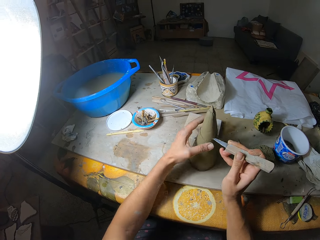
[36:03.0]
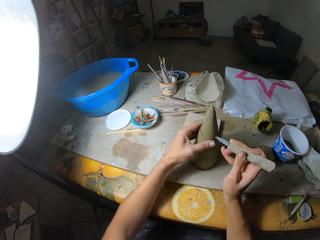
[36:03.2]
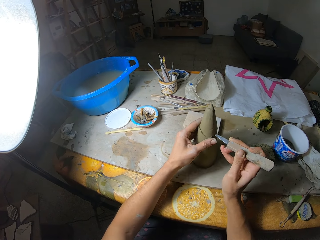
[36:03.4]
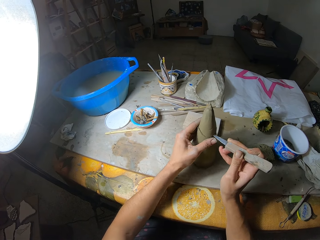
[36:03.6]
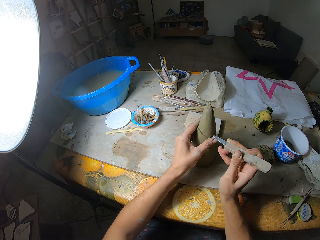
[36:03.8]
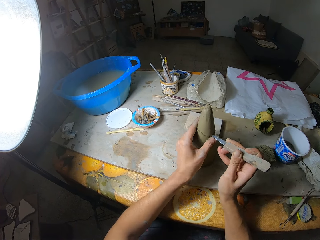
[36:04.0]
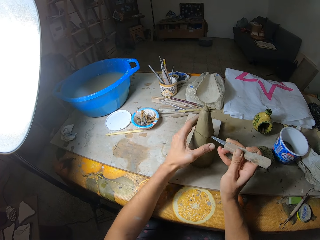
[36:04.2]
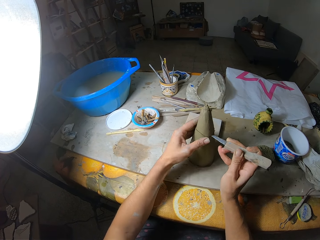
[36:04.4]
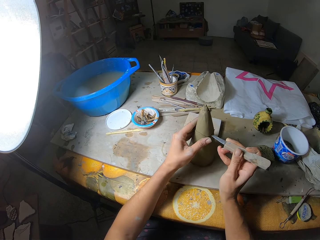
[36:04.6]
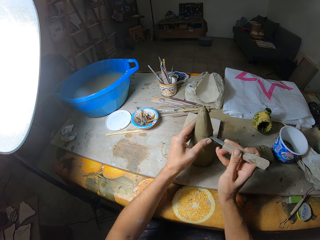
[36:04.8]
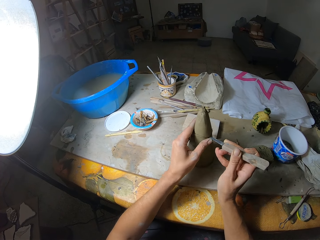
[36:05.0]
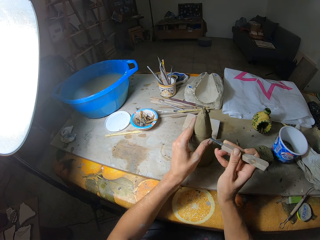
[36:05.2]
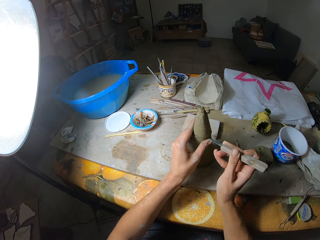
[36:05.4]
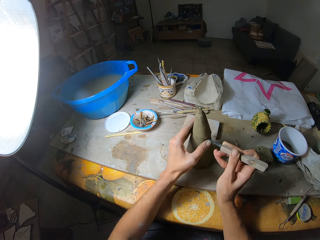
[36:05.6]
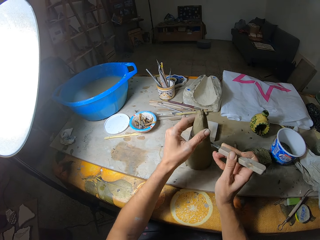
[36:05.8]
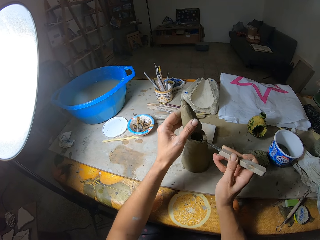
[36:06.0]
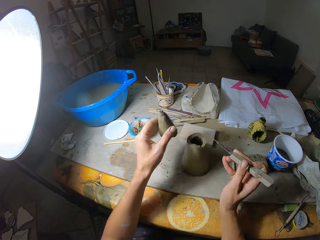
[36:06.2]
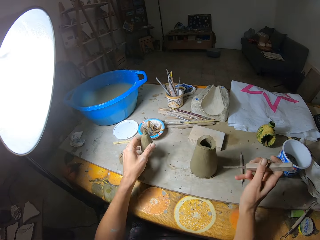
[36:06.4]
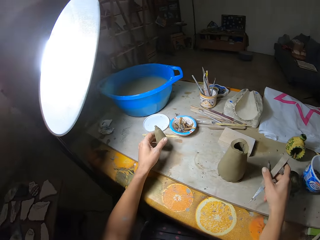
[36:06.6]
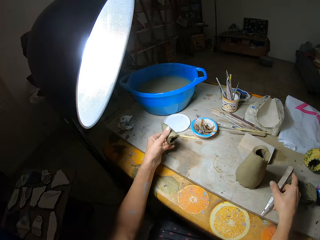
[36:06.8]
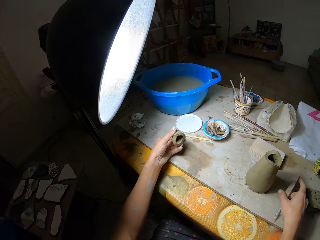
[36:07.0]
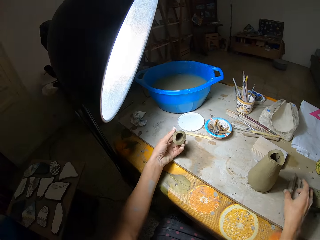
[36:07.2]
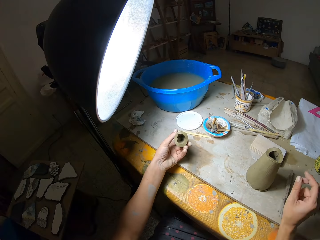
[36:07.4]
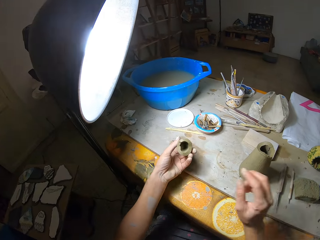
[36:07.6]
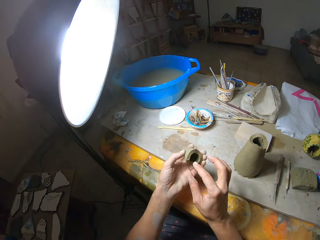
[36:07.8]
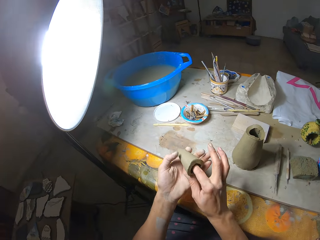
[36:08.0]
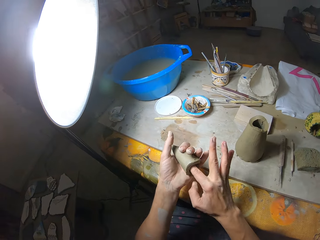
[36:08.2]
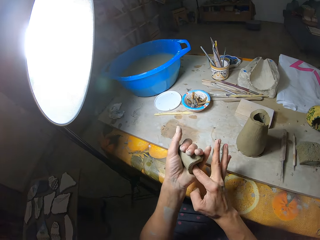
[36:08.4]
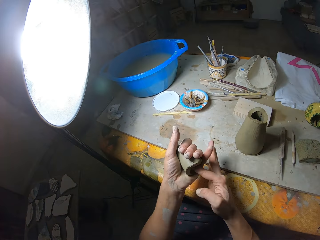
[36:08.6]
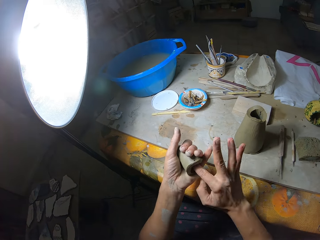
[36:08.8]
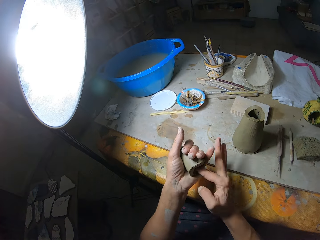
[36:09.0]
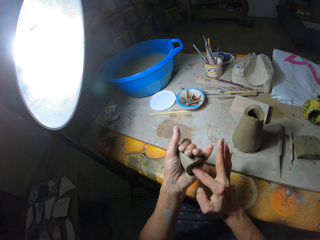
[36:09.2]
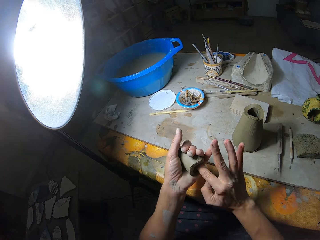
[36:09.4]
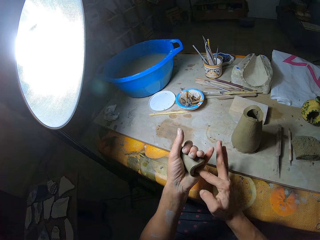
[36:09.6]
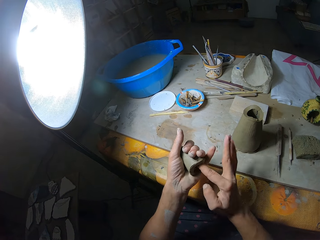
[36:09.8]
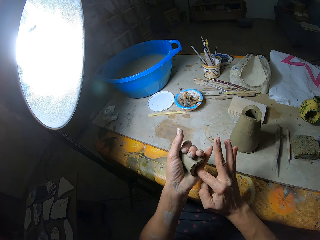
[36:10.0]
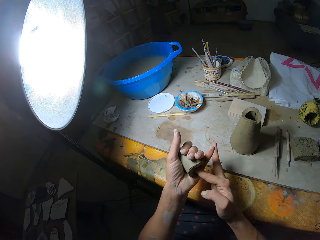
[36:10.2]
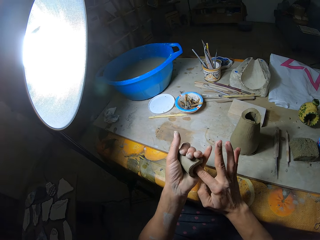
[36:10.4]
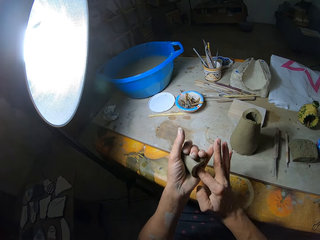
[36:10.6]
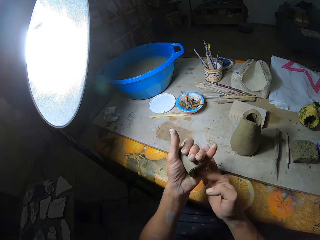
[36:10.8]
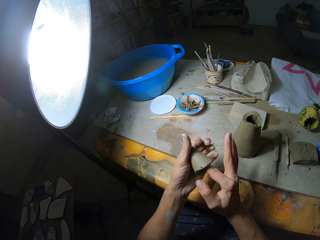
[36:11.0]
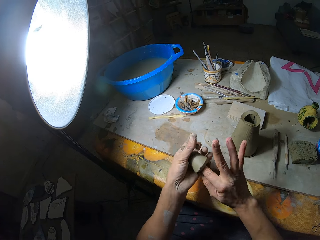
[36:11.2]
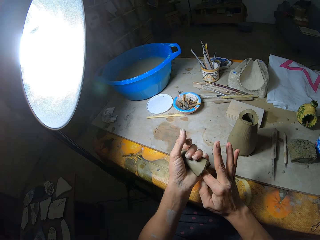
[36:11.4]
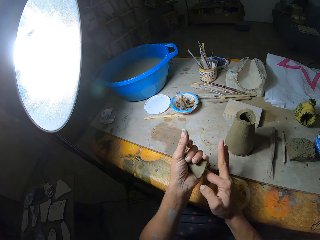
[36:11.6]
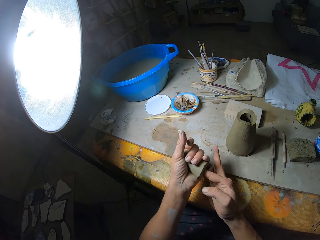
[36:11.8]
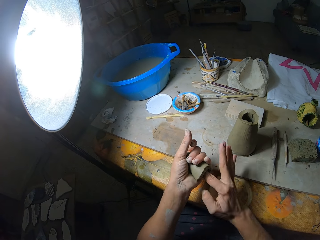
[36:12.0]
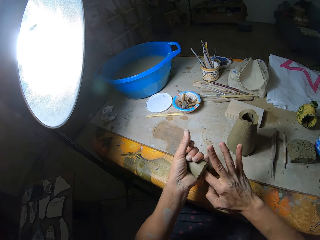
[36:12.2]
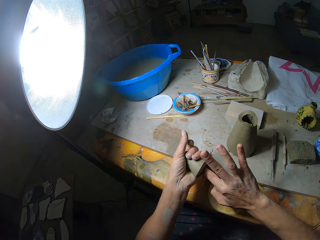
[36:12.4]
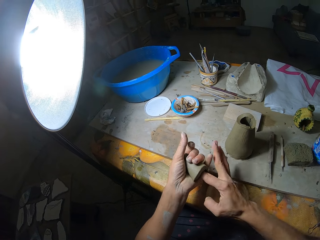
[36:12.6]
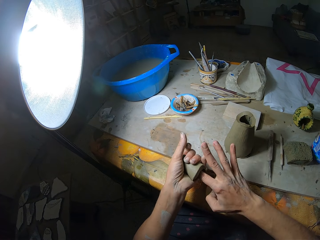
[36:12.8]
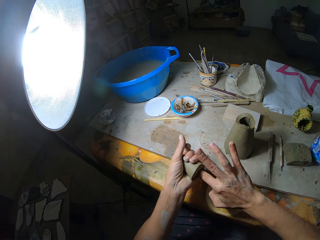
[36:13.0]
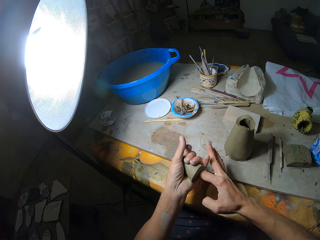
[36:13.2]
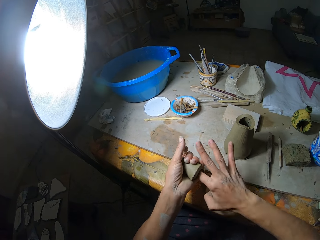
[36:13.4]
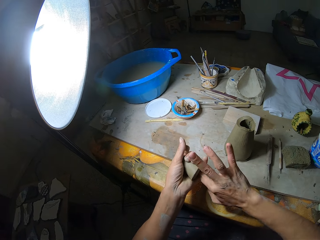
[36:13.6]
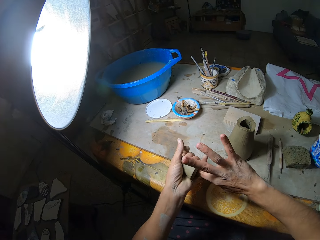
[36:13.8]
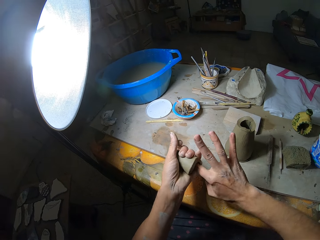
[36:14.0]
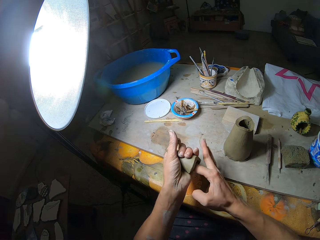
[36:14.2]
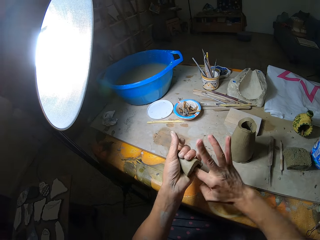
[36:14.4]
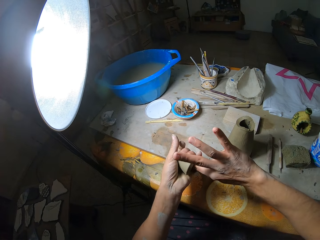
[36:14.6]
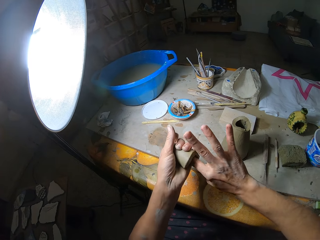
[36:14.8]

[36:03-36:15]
The camera wearer removes the cut piece of the ceramic cone art on the table with her left hand. She drops the knife tool in her right hand on the table. She rolls her right index finger into the cut piece of the ceramic cone art in her left hand. She shapes the cut part of the clay model with a finger.

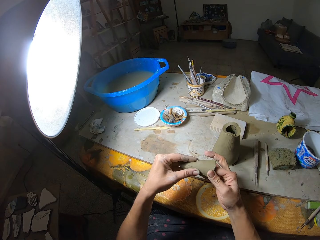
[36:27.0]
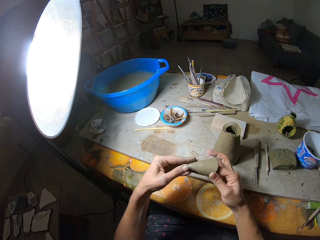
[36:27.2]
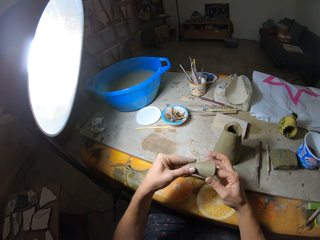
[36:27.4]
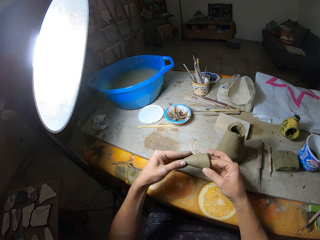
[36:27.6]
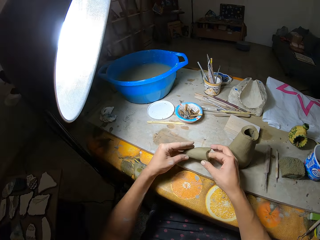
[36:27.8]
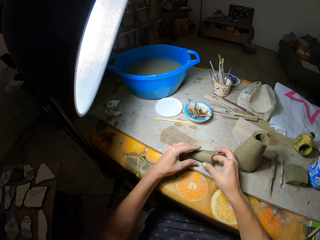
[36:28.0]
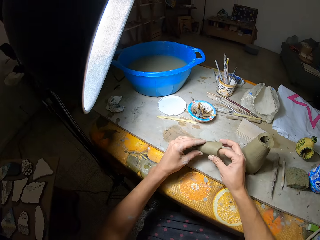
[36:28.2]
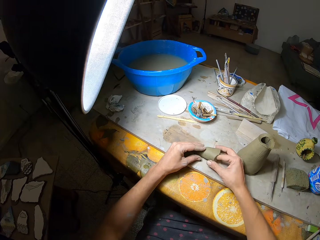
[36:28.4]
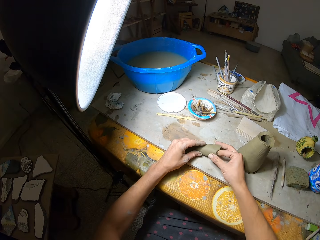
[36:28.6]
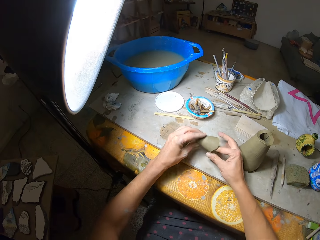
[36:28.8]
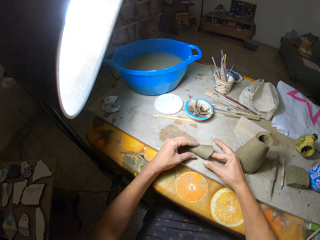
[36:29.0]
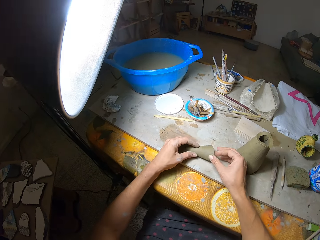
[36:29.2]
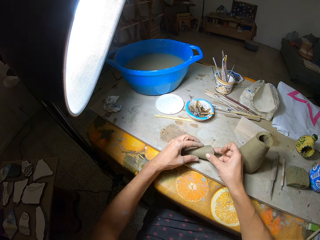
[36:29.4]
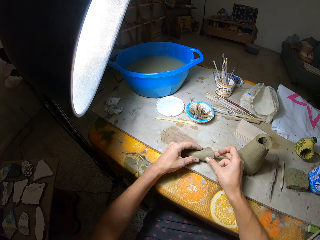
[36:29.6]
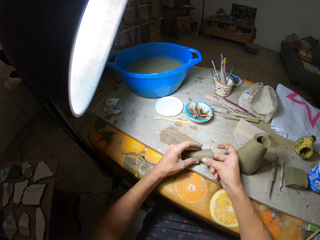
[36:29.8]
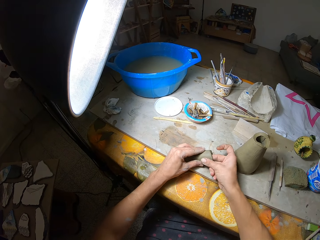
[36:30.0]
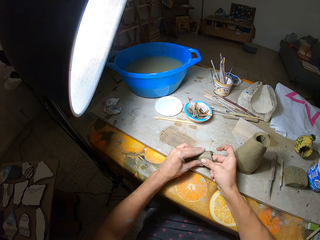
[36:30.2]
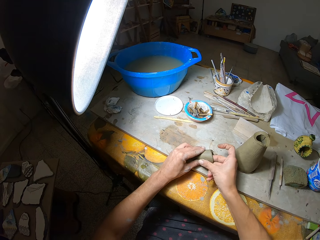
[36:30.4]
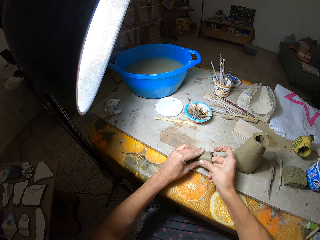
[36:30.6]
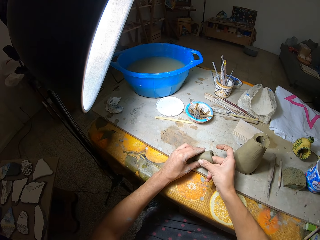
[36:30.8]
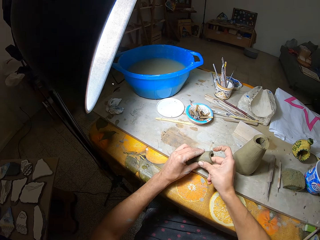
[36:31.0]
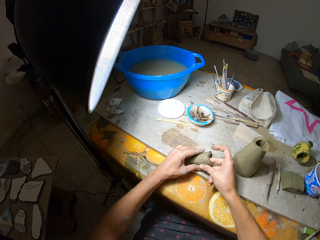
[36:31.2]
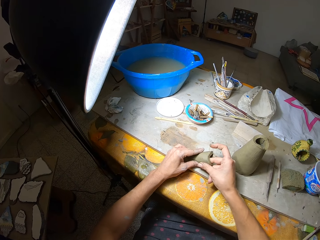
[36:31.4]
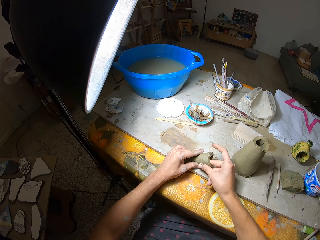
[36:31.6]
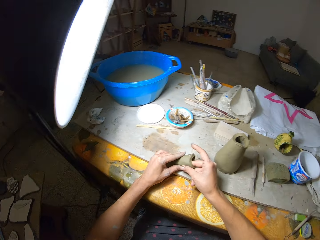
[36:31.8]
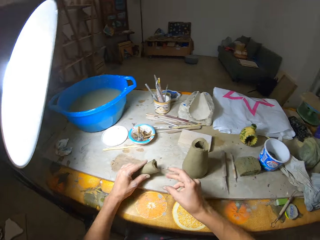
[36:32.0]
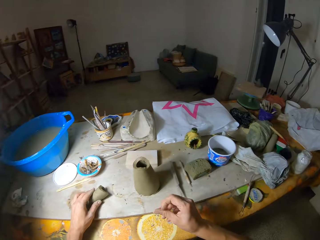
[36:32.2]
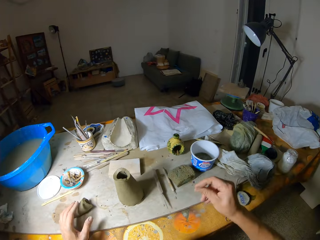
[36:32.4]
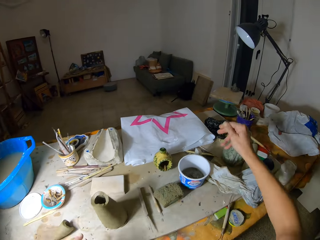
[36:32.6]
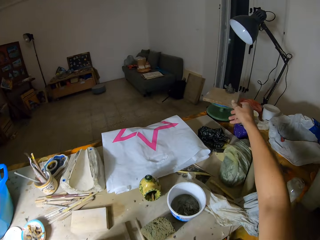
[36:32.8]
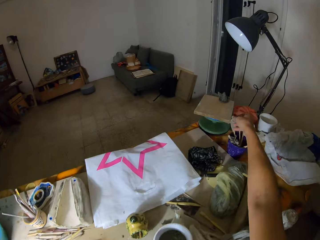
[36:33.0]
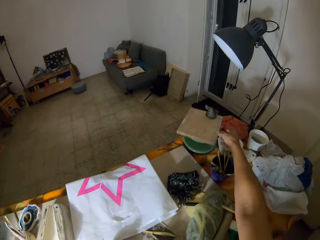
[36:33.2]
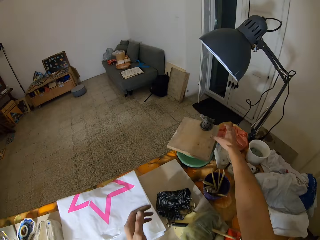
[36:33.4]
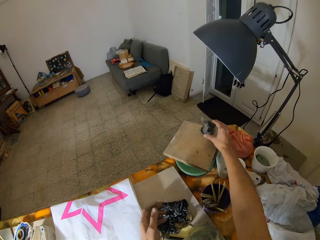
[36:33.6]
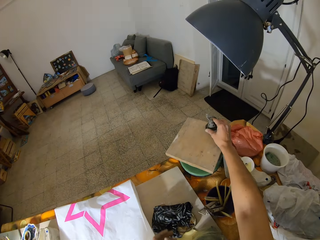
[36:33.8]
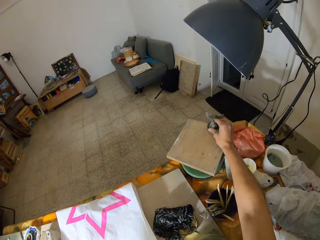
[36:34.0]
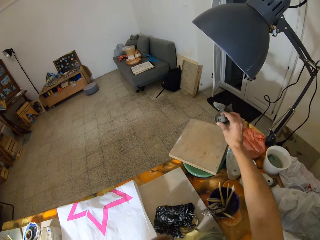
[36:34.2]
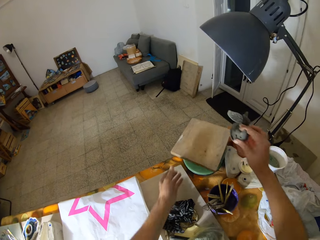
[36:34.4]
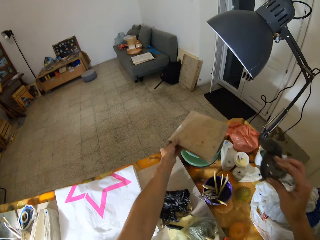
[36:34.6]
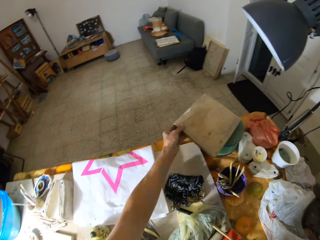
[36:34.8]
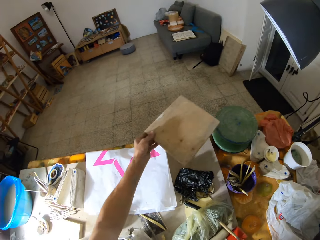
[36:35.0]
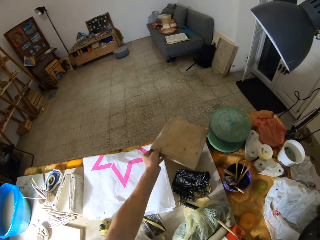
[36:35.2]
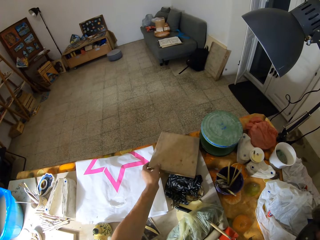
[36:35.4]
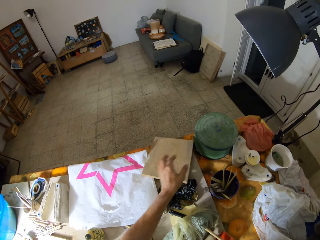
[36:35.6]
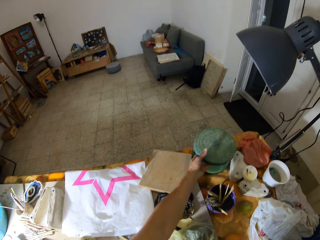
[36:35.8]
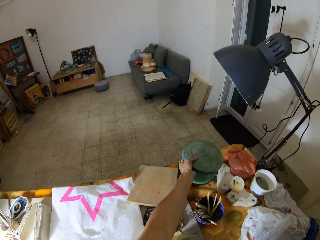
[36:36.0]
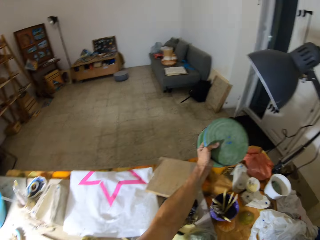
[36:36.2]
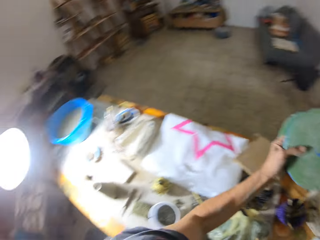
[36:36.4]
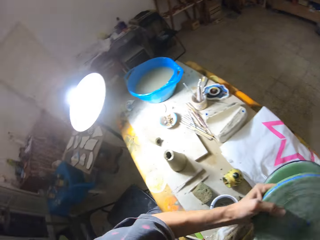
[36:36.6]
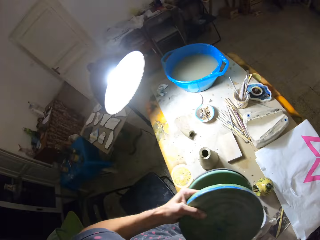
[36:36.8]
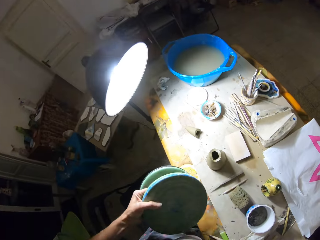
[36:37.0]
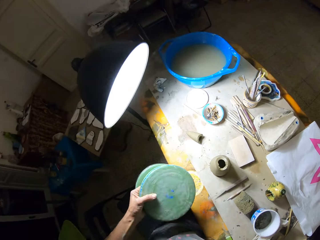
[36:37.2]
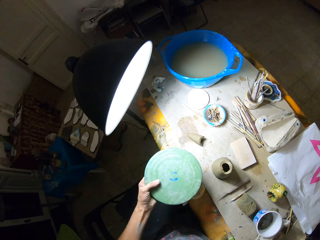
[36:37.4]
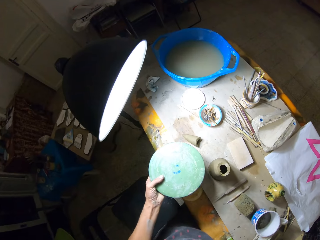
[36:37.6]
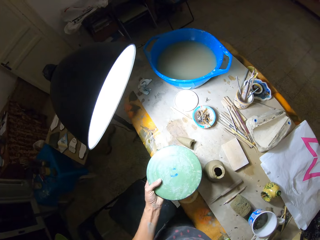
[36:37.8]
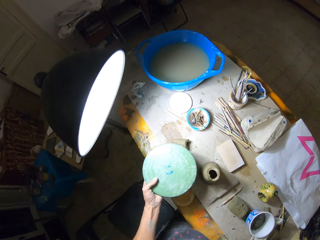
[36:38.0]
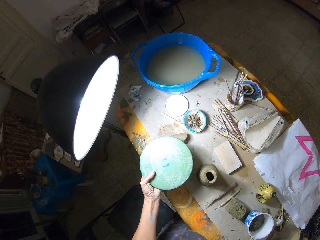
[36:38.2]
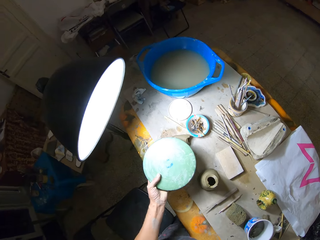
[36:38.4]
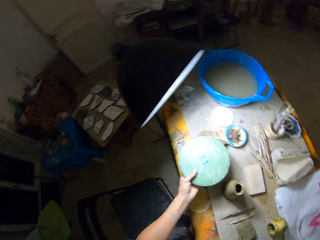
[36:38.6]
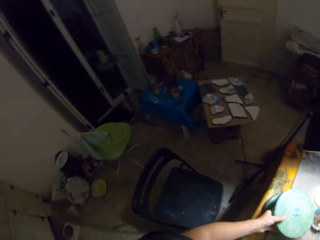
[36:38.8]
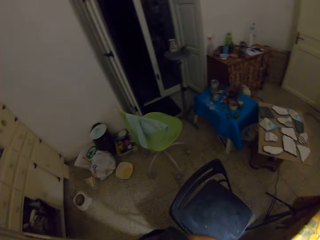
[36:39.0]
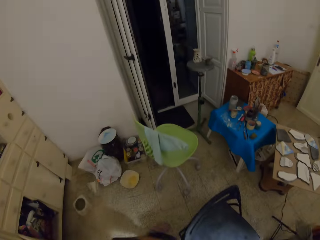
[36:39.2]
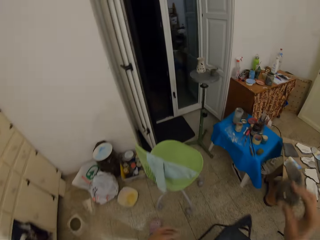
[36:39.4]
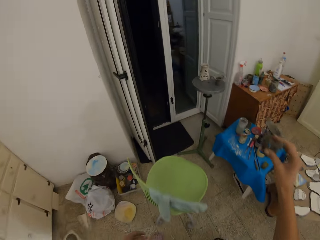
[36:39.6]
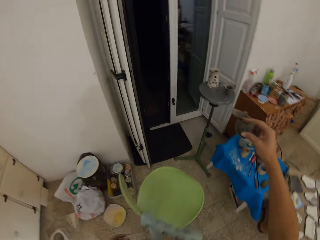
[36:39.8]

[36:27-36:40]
The camera wearer hits the clay on the board with both hands. He molds the clay on the board with both hands. He takes a clay pot from a wood with his right hand. He takes the wood from a turntable wheel on the table with his left hand. He drops the wood on the table. He takes the turntable wheel from the table with his left hand. He drops the turntable wheel on the table.
